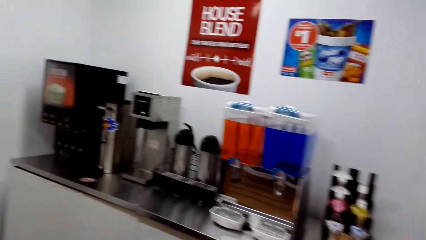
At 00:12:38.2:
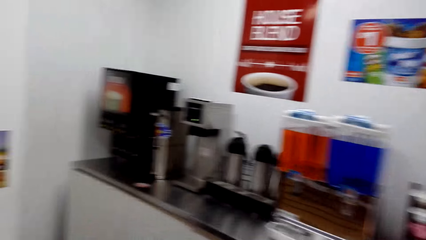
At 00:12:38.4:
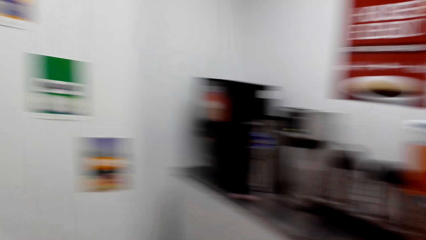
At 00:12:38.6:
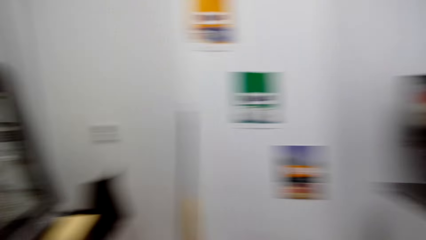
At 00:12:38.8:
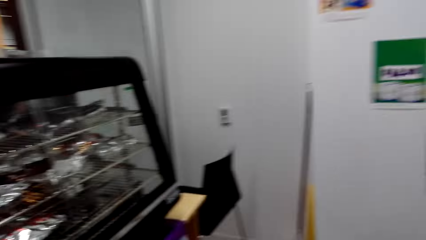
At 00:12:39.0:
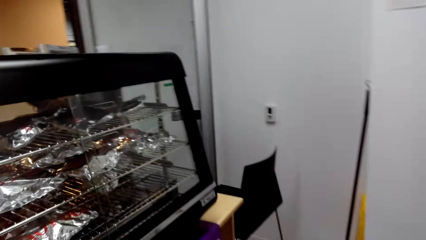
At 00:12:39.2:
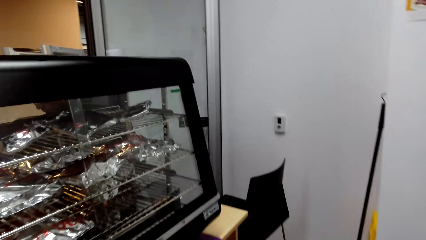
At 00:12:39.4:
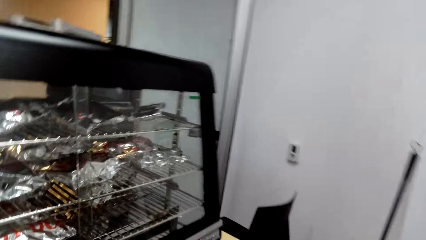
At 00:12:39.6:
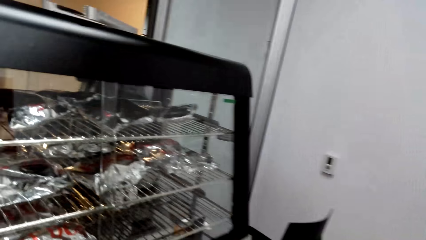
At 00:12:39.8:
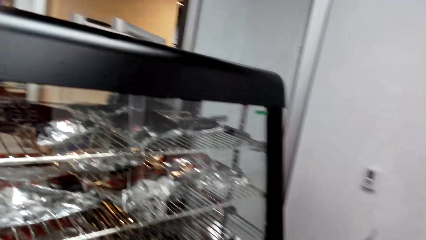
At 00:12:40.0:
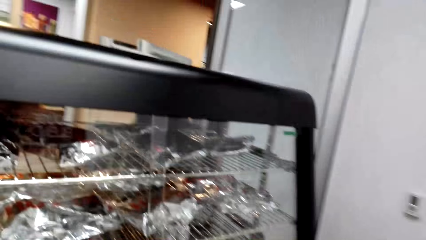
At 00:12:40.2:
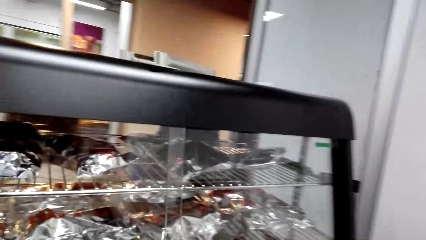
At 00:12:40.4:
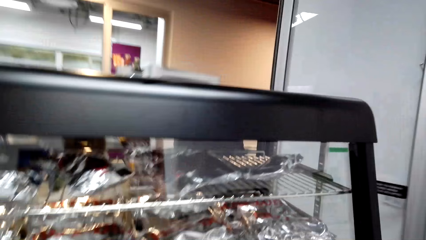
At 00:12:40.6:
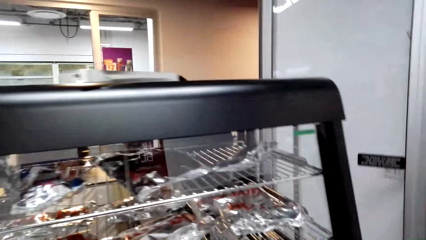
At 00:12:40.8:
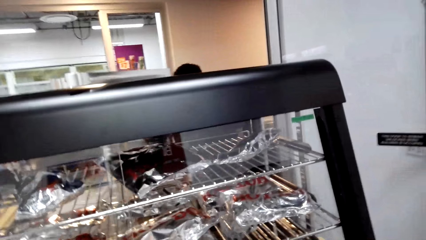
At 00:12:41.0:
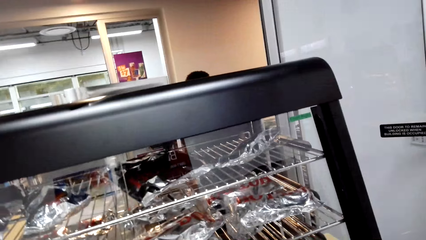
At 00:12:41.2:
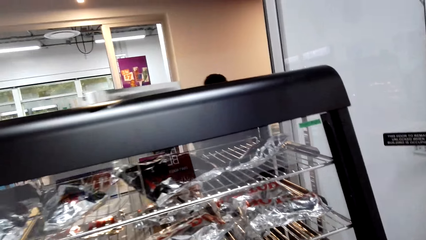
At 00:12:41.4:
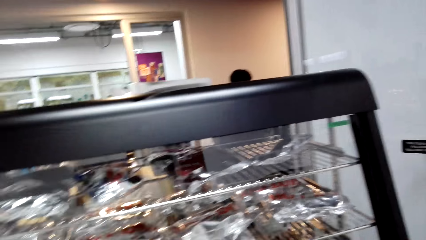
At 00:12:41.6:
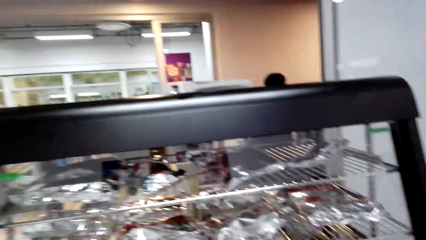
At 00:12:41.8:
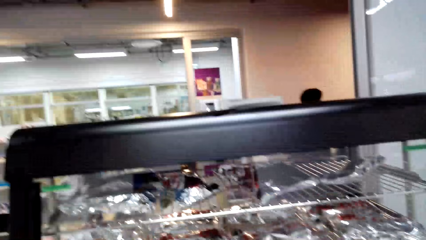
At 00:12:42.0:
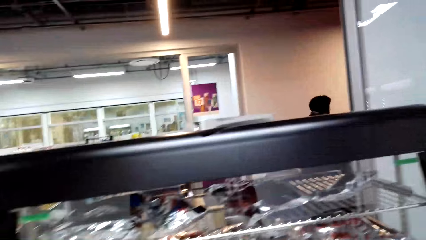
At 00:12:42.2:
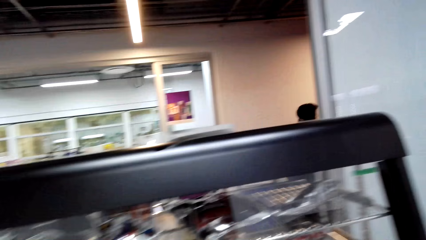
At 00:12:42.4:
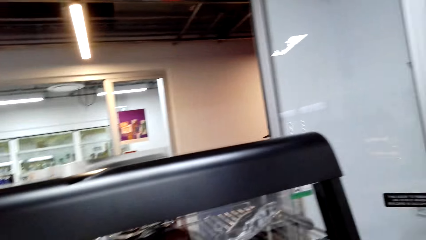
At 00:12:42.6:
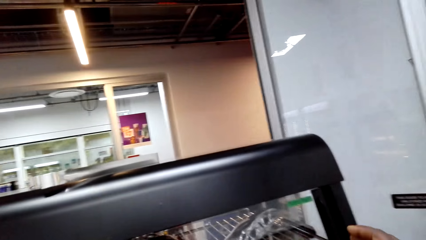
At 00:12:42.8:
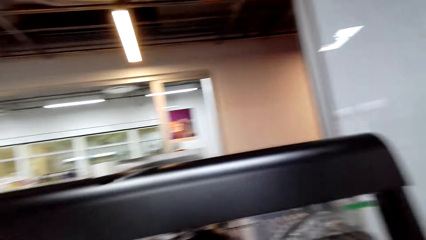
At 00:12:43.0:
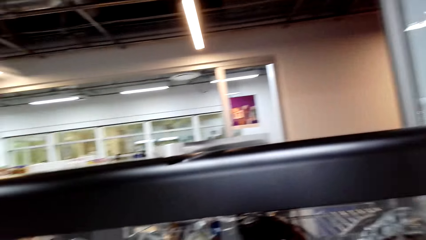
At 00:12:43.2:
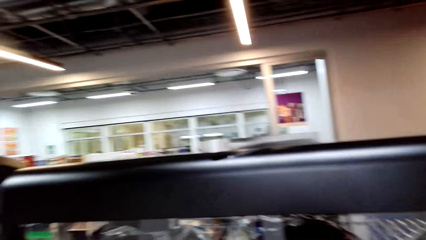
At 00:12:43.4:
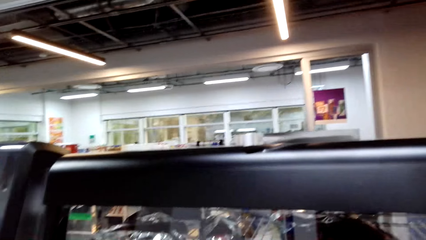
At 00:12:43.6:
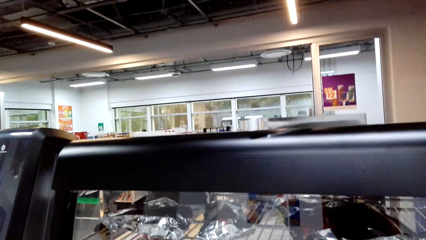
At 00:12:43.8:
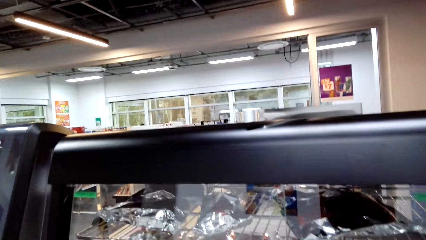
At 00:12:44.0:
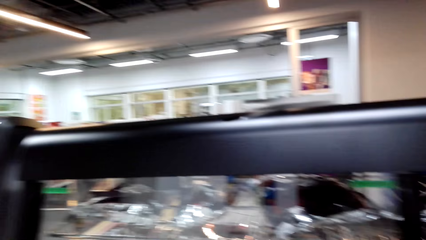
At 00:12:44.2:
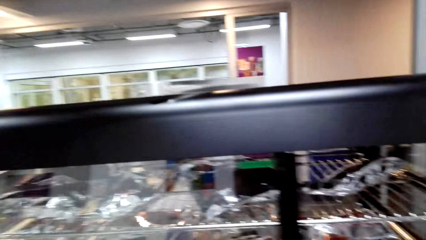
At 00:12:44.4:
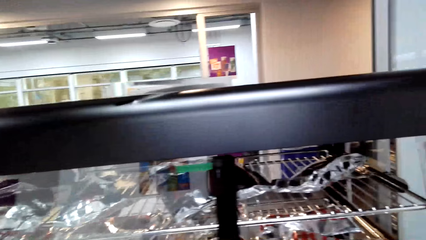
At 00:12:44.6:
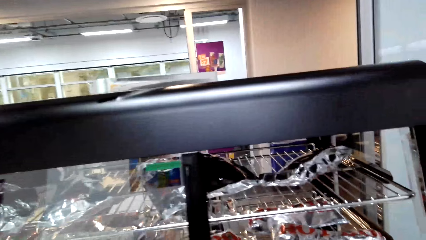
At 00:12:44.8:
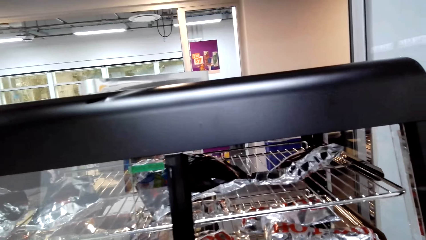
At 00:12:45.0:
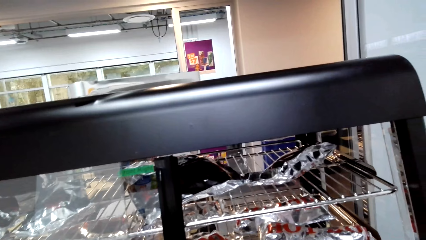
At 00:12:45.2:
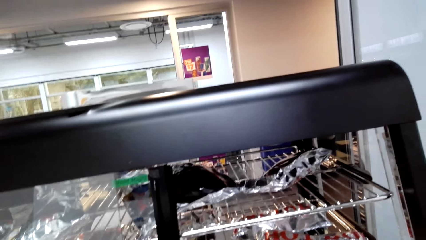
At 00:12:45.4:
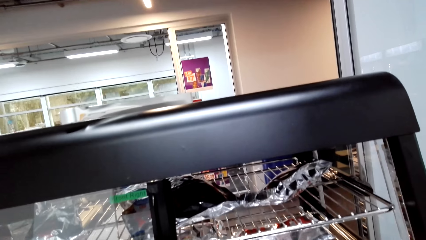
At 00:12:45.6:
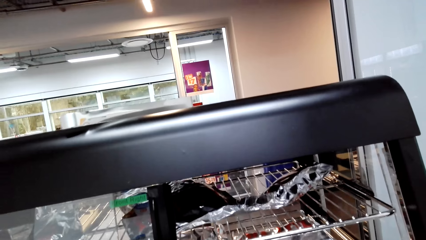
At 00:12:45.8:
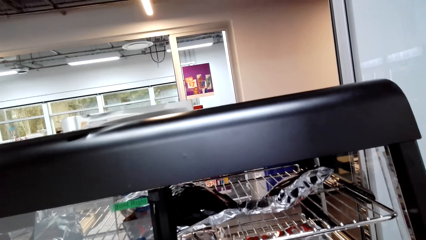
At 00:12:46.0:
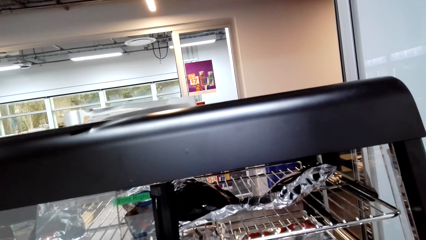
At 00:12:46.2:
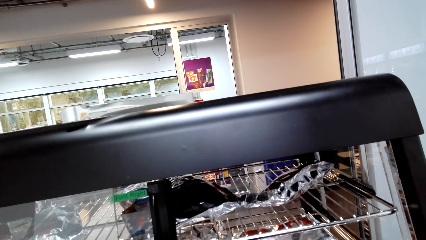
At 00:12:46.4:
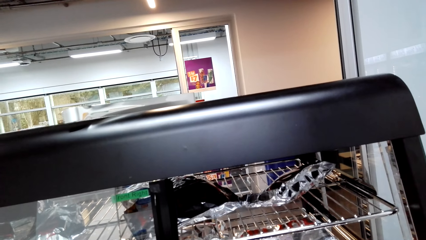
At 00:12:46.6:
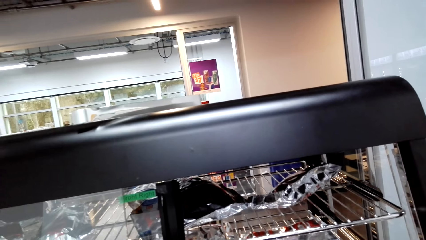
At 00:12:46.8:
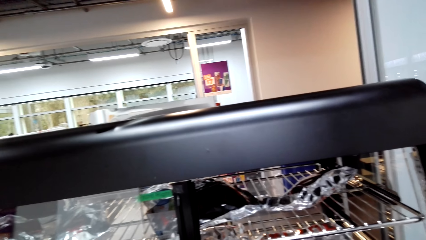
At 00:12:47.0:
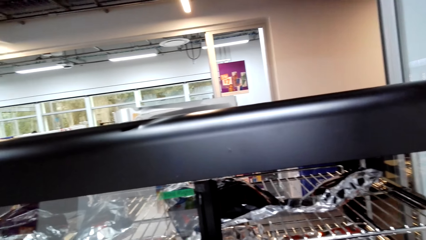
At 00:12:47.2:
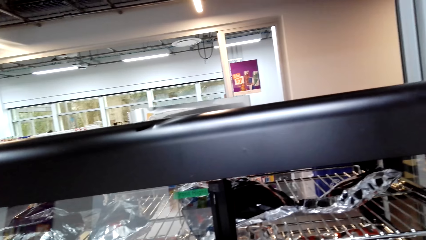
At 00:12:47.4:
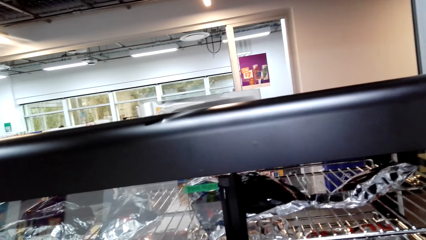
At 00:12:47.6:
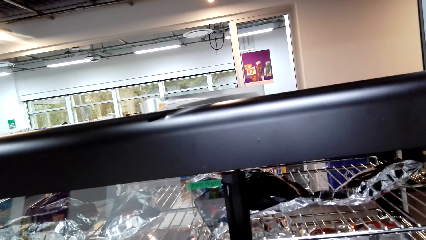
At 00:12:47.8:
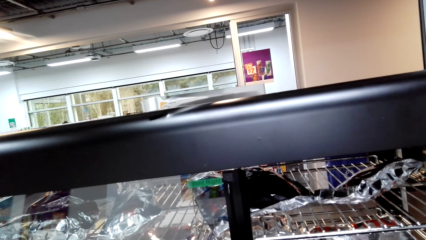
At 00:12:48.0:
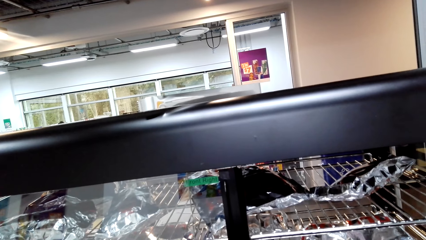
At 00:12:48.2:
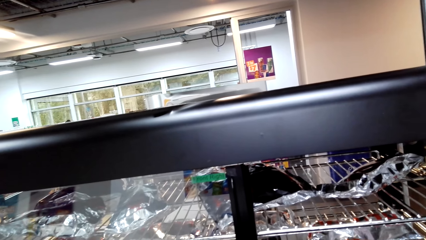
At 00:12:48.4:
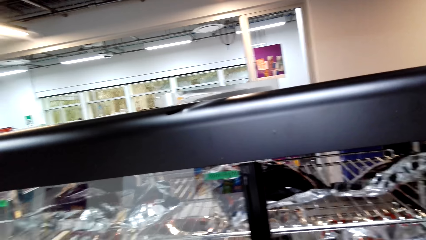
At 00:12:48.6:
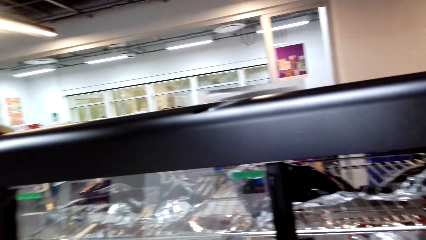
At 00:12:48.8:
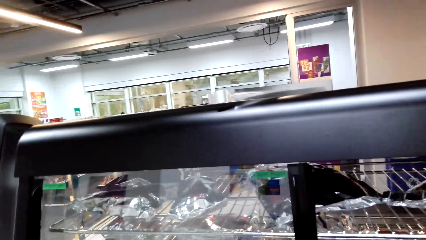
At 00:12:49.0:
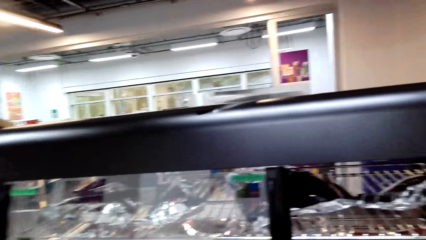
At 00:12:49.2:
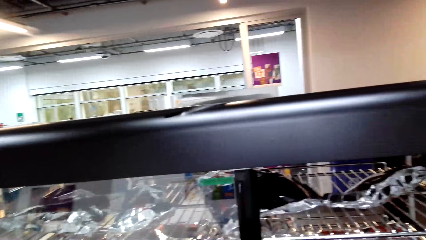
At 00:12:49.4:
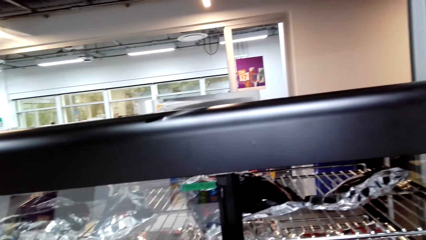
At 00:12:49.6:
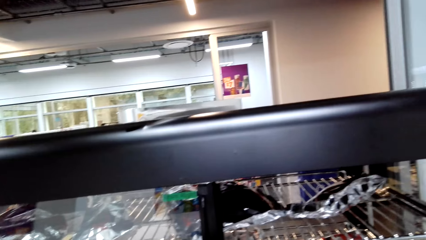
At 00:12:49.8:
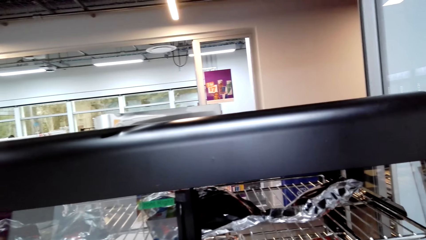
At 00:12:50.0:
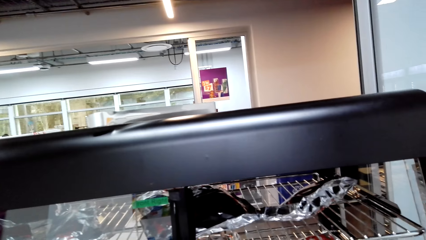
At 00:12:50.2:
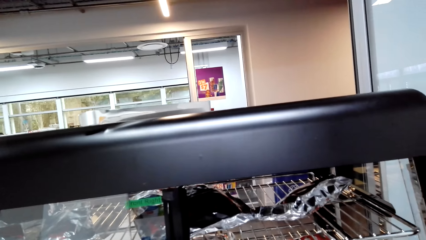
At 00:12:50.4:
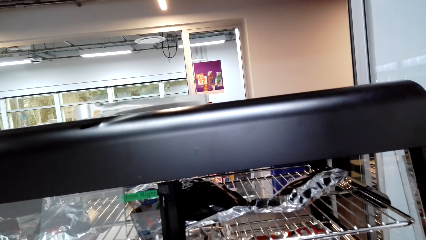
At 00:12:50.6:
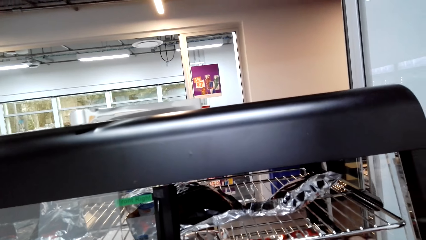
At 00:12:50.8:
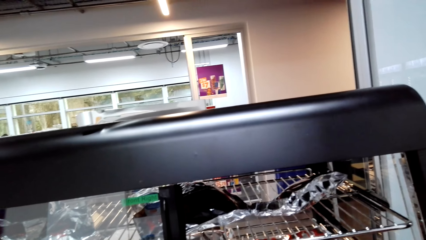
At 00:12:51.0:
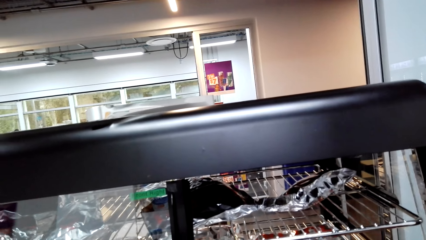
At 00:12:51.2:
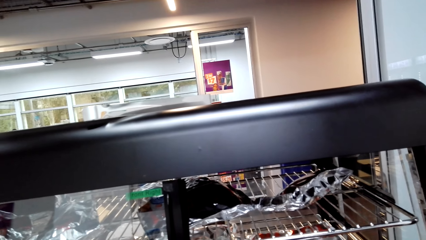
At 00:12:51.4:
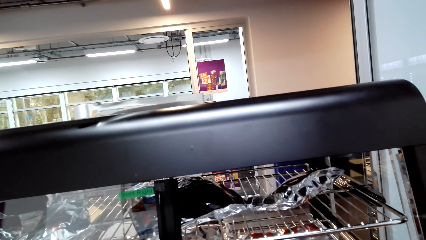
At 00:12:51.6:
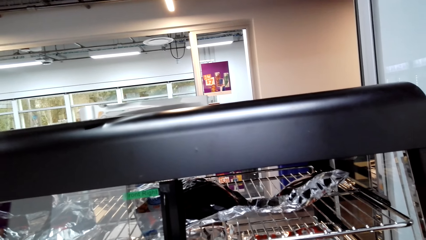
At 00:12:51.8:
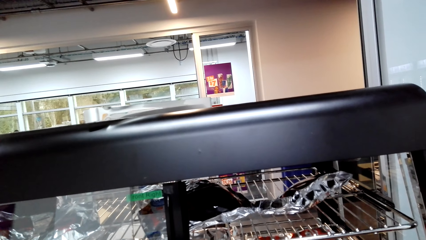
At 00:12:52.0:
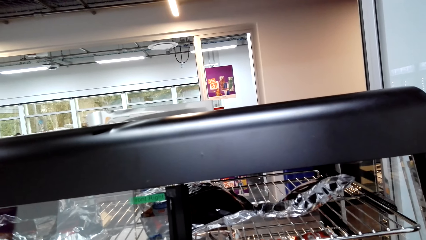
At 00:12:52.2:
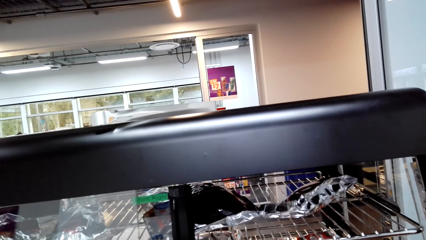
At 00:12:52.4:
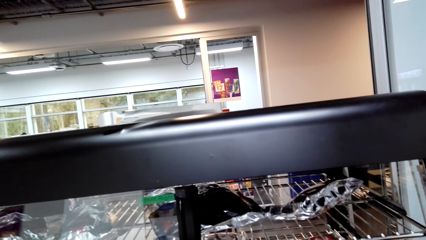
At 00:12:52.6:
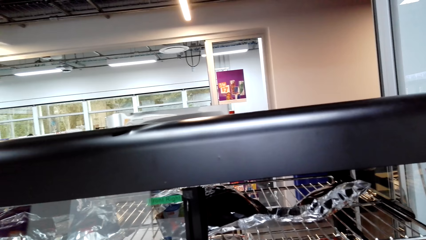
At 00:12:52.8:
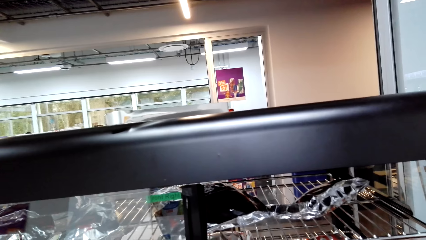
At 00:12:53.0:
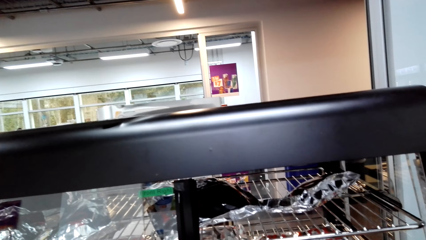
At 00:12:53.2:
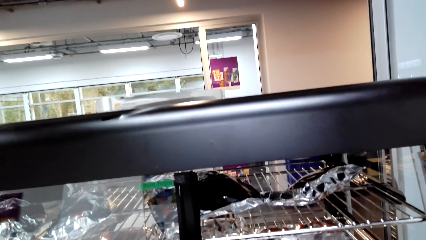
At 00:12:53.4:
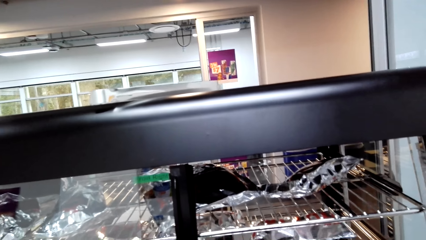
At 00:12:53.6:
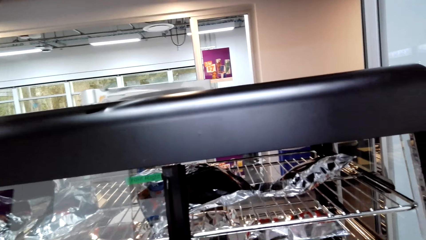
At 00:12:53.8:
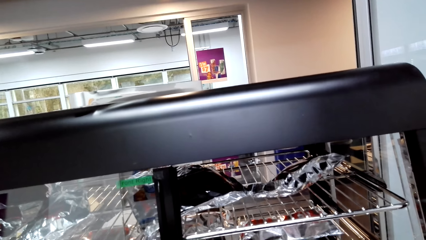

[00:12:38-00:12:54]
The camera wearer looks around. They open the display warmer.
